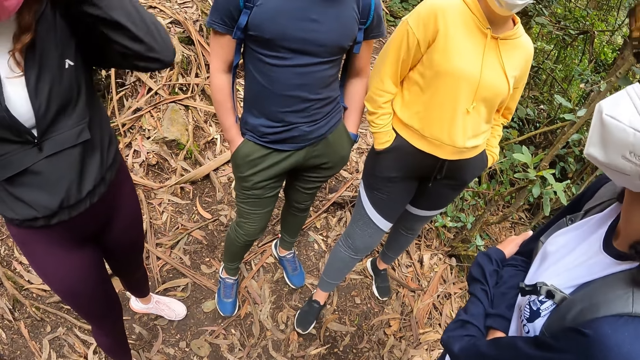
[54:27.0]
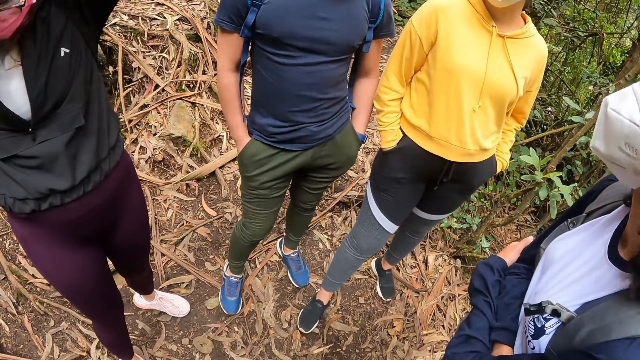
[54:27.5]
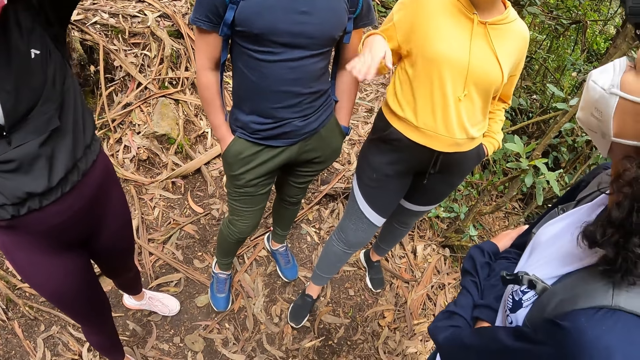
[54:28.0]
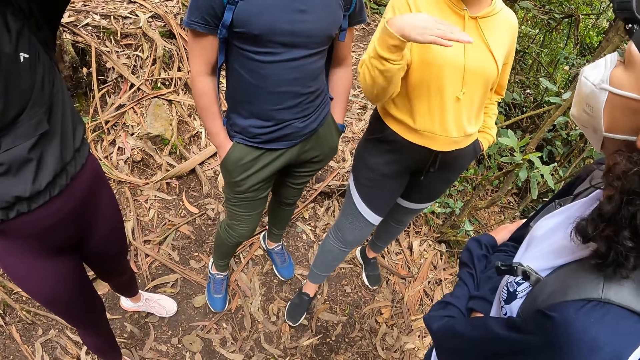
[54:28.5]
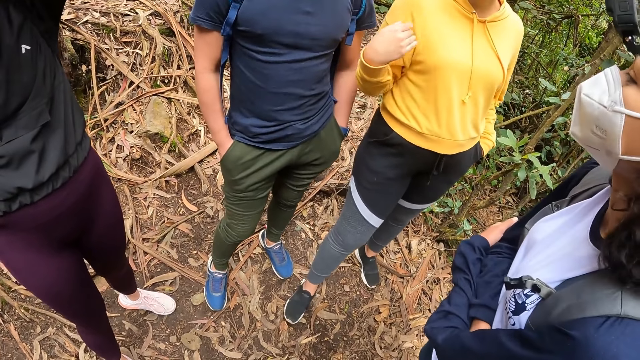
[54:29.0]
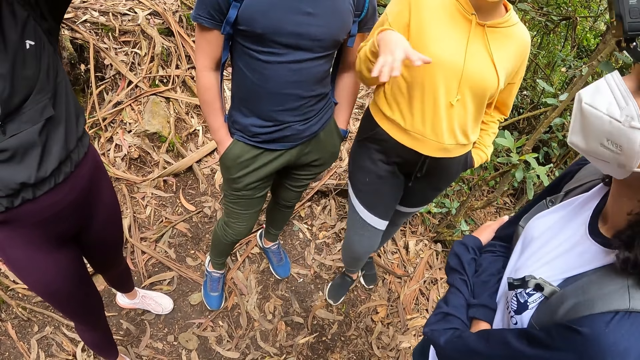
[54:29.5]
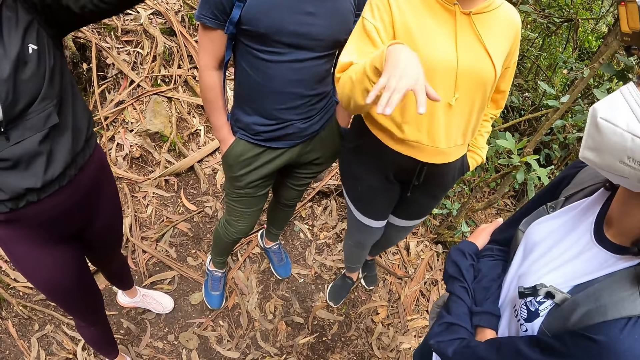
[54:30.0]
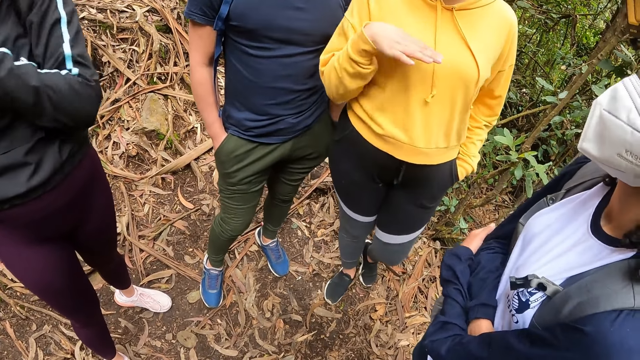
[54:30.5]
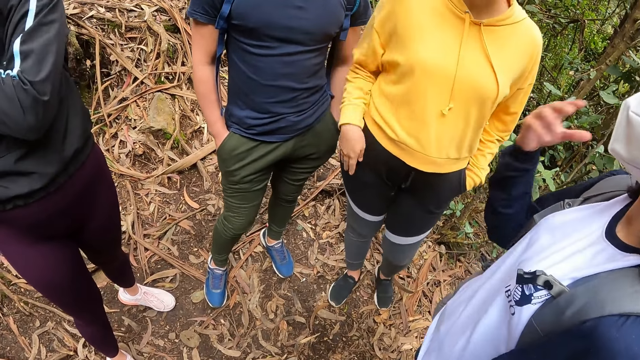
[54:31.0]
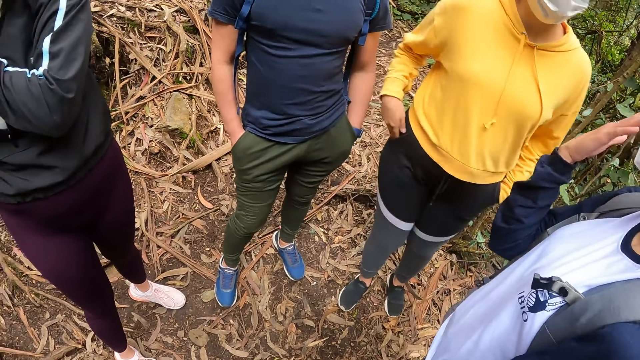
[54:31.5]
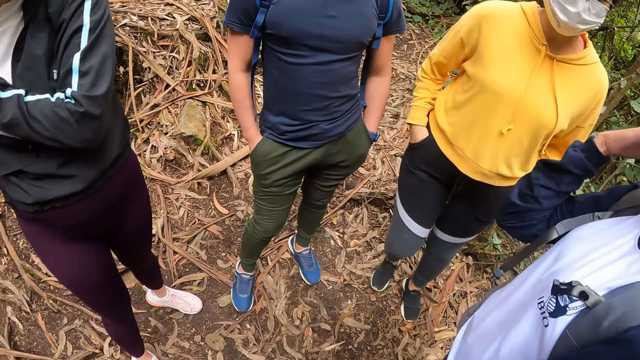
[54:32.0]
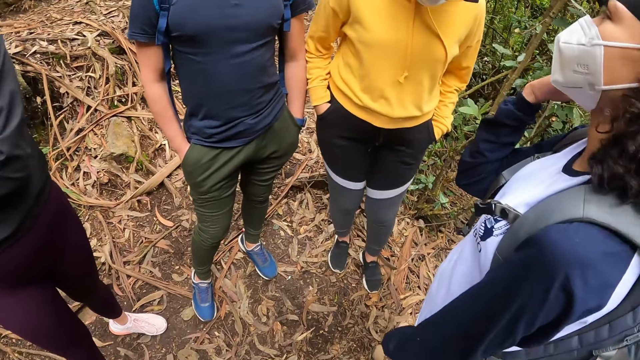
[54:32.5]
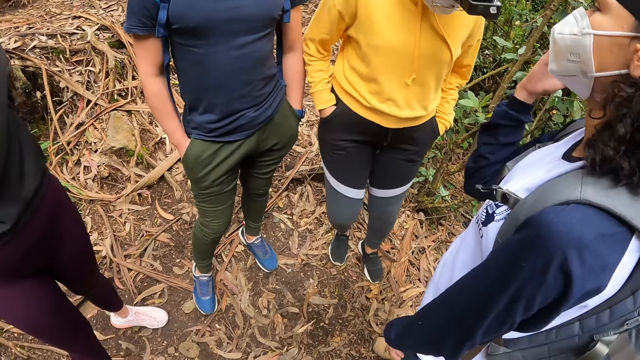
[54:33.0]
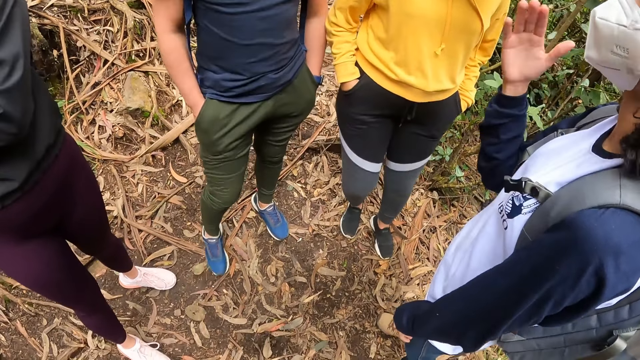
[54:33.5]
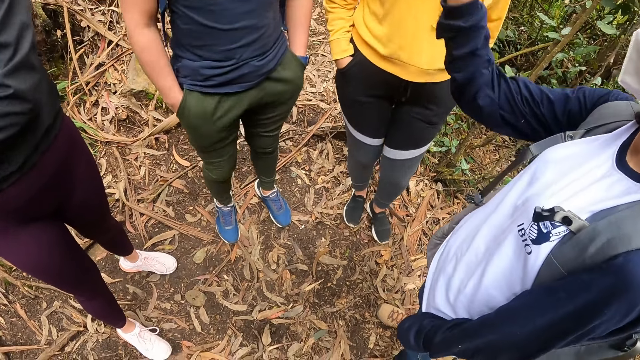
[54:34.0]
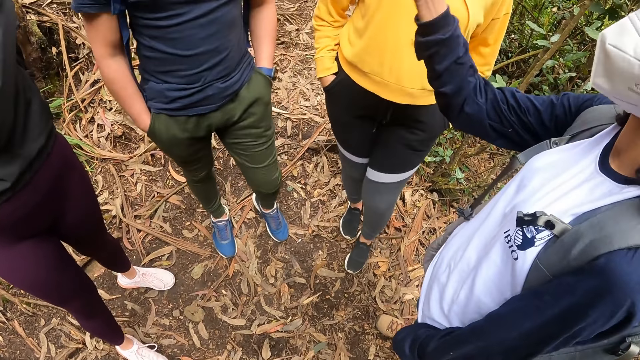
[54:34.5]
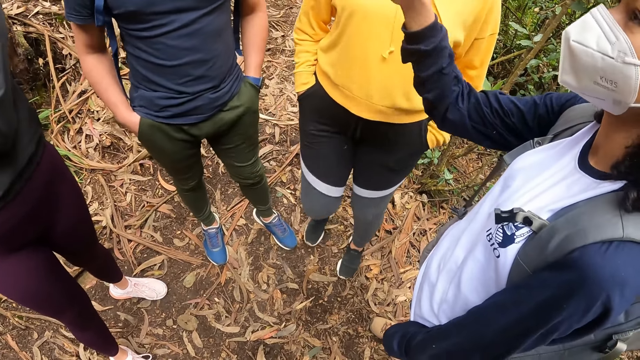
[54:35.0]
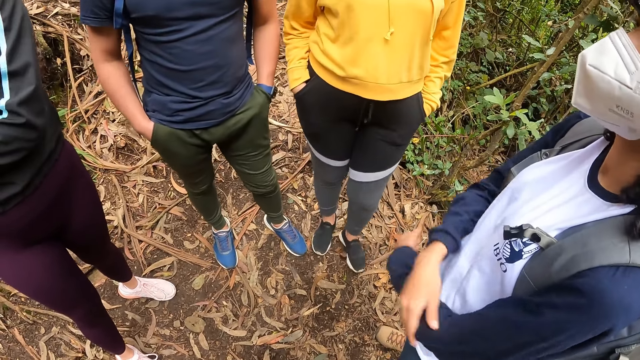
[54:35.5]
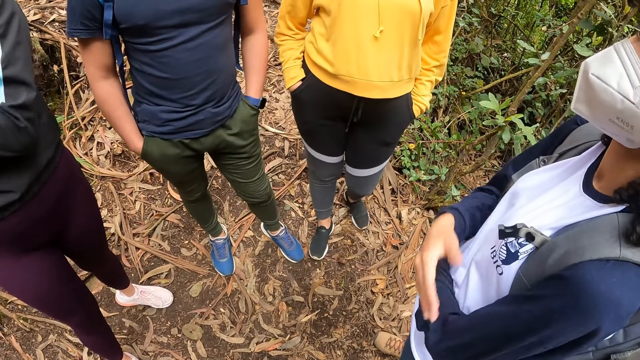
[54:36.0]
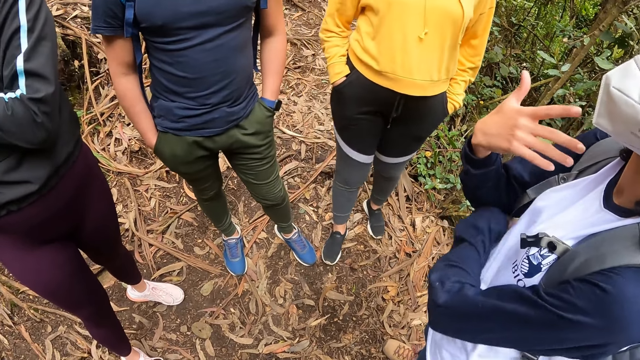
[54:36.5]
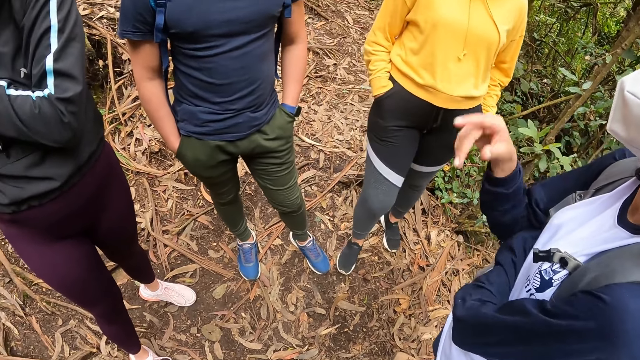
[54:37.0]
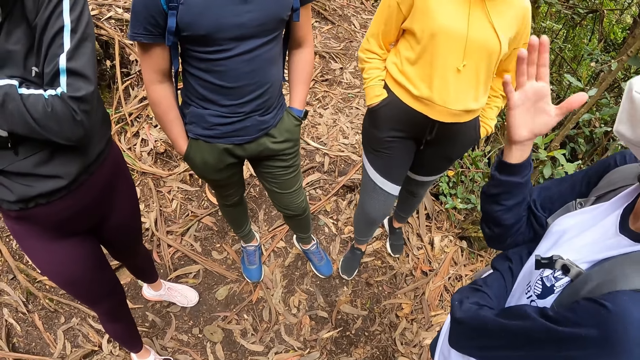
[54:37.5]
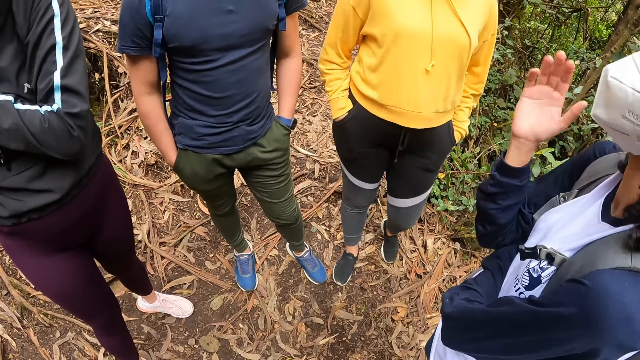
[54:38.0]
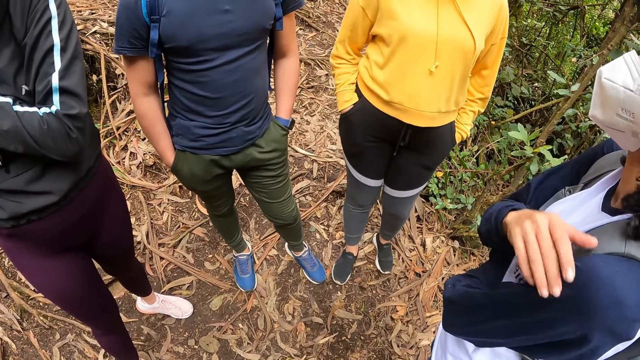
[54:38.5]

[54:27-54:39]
A woman places her right hand in a trouser pocket. Another woman interacts with the camera wearer, a third woman, a man and a fourth woman. The fourth woman speaks to the second woman, the man, the third woman and the camera wearer.

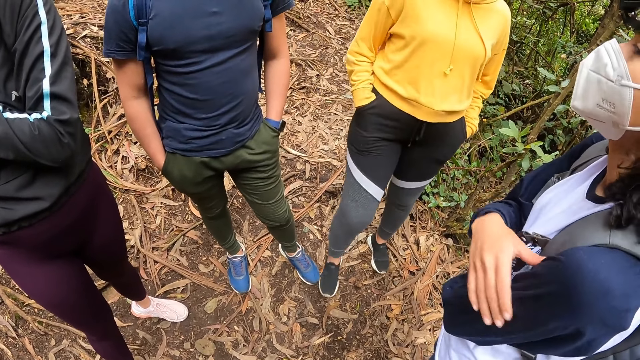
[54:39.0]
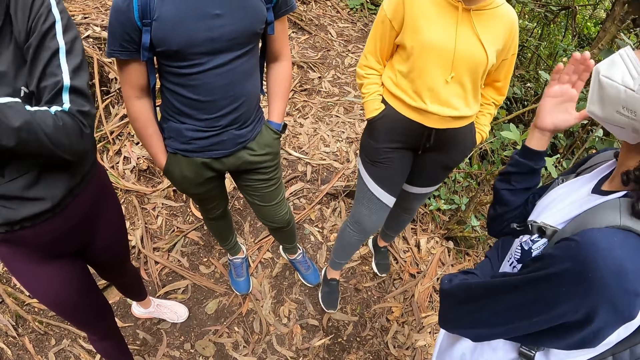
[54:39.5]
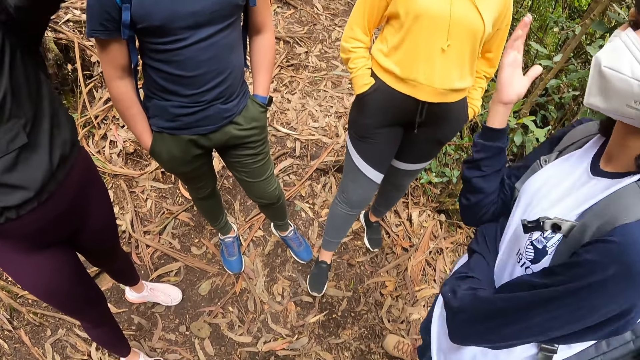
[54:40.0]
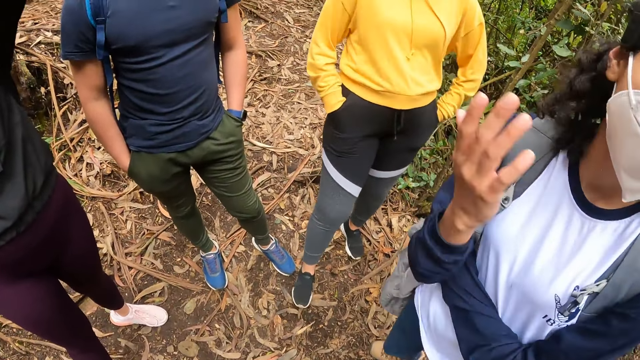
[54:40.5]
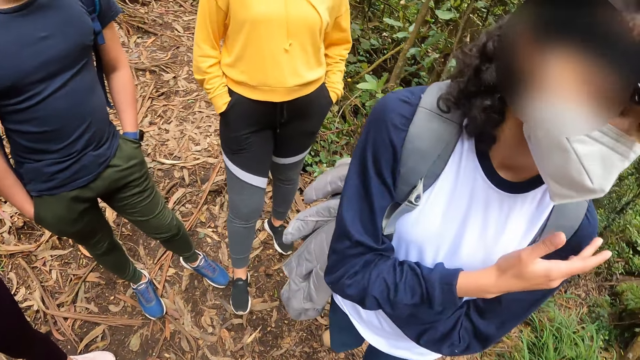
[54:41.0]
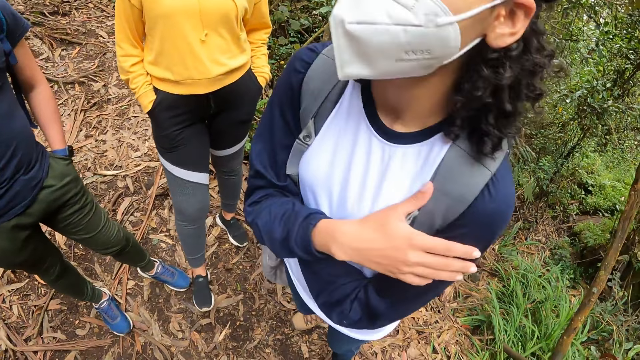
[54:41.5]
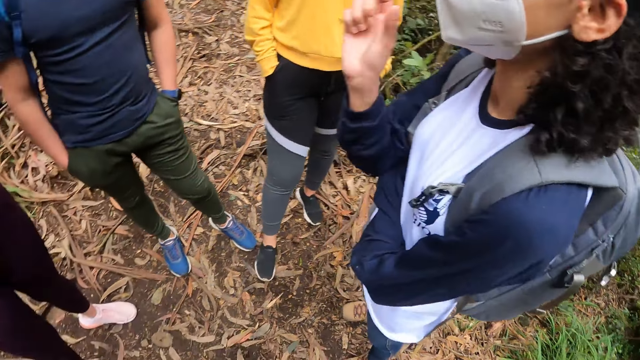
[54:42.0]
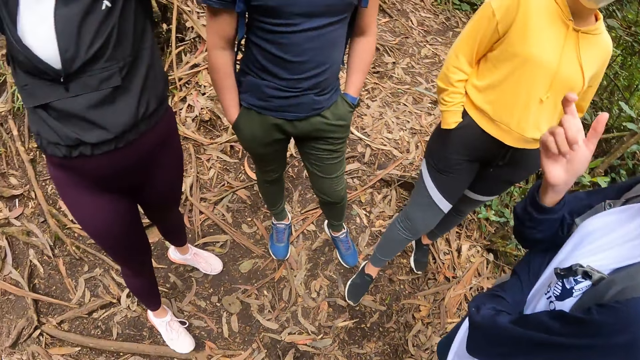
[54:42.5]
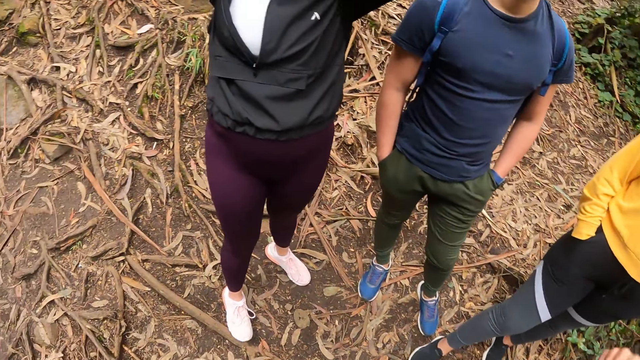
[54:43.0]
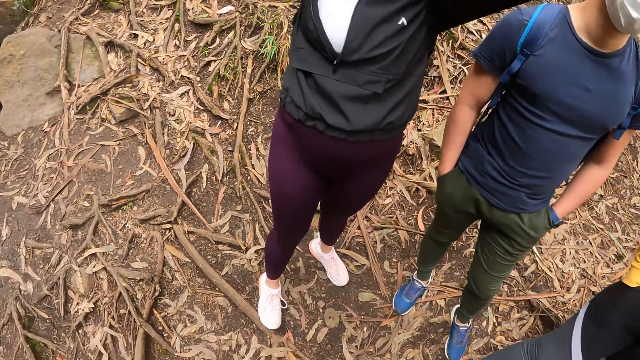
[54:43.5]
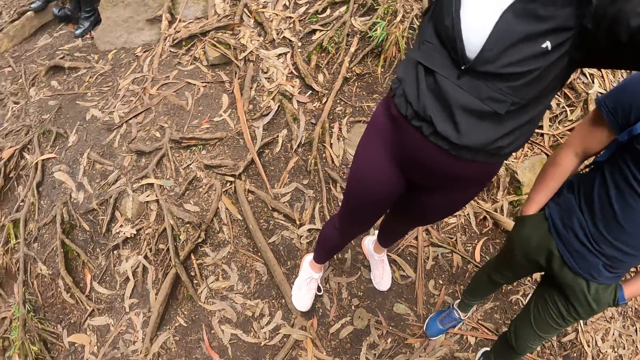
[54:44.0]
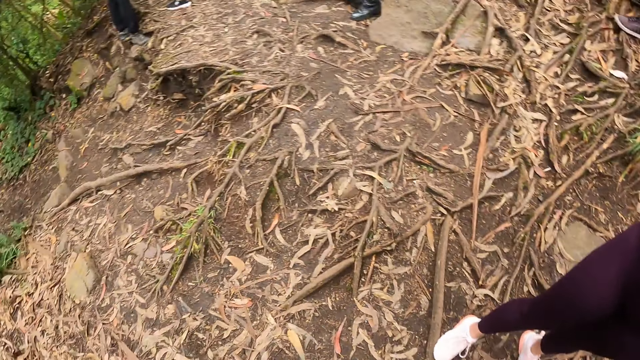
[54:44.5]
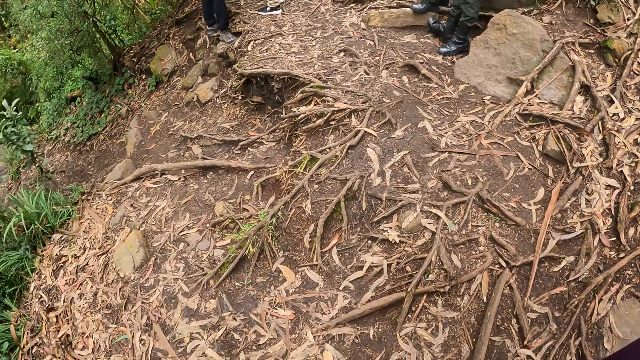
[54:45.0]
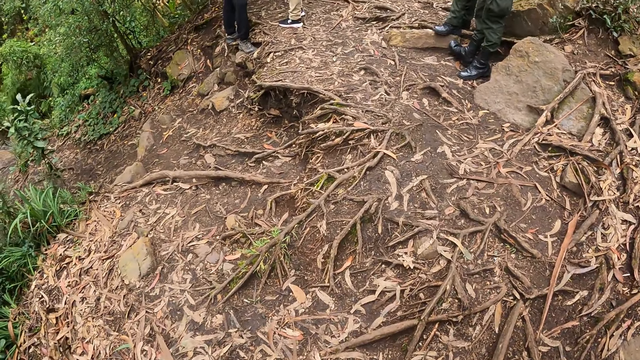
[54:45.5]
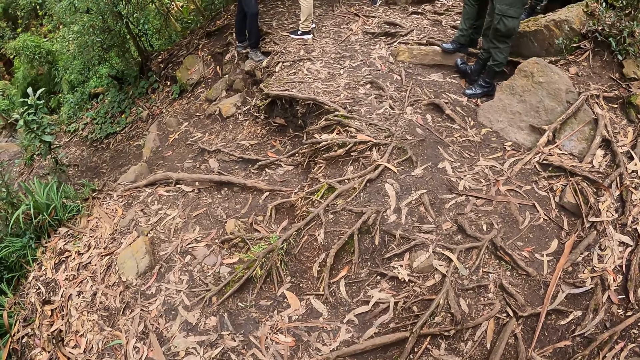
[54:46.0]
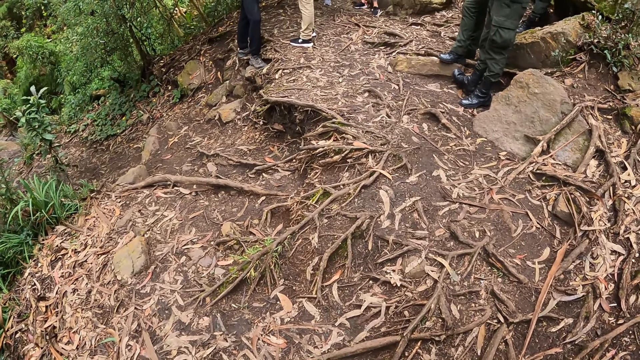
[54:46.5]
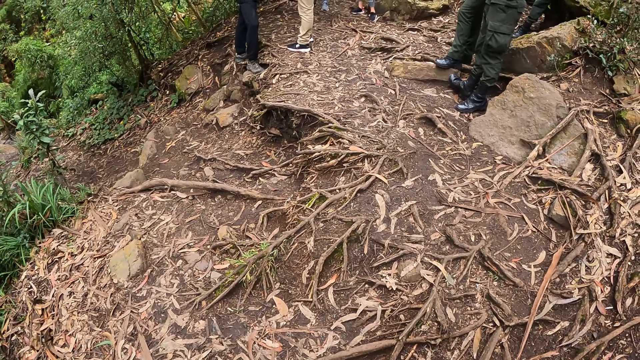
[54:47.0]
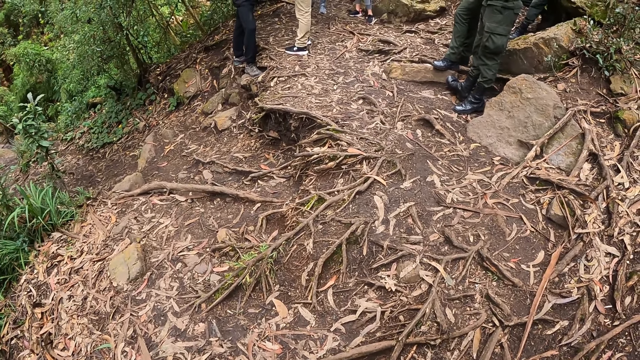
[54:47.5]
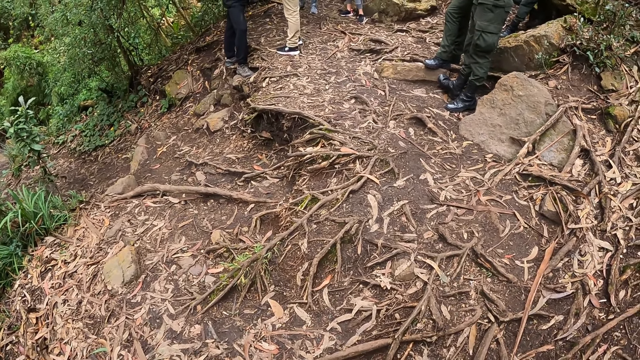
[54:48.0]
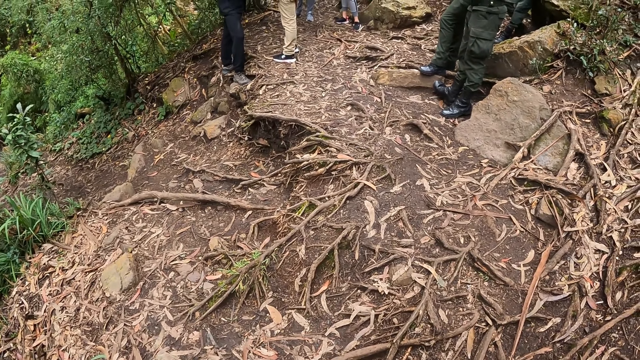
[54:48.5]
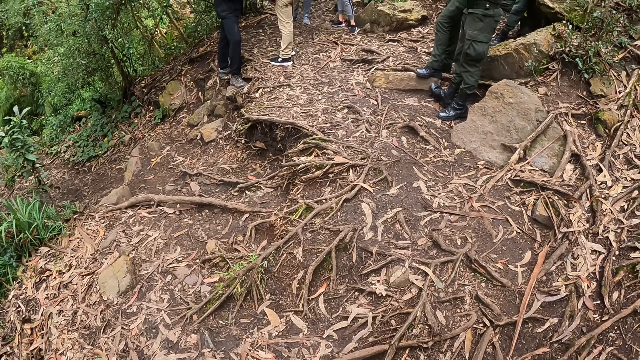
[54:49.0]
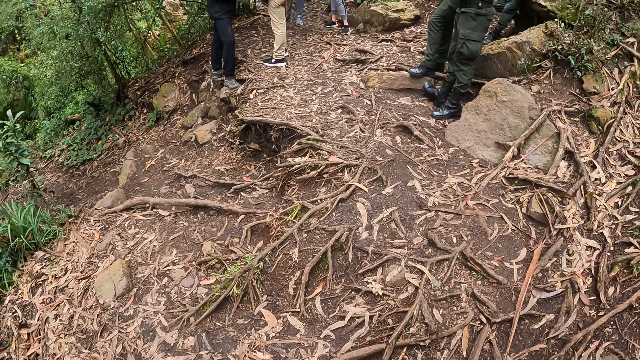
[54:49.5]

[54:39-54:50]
The camera wearer stares around.
